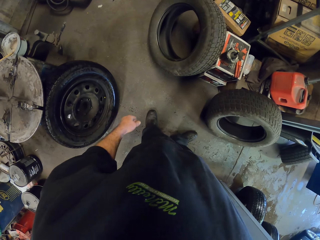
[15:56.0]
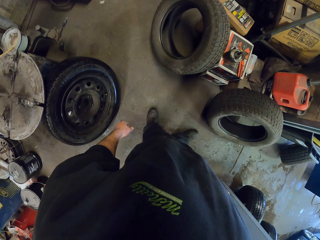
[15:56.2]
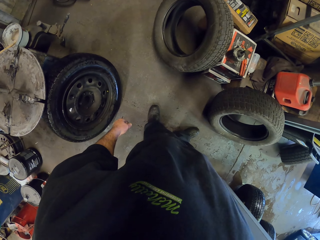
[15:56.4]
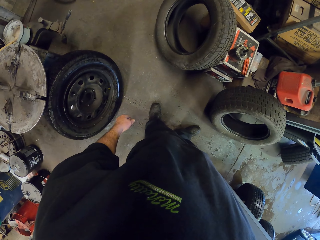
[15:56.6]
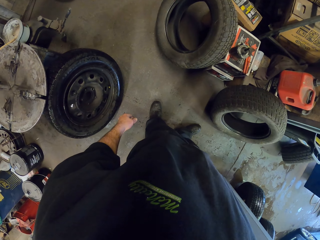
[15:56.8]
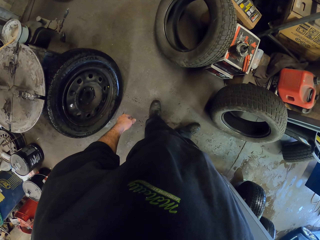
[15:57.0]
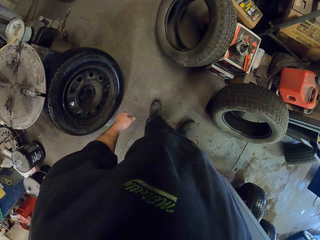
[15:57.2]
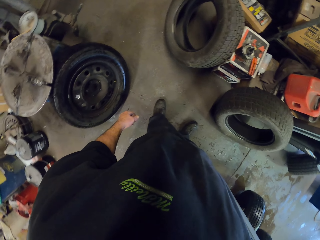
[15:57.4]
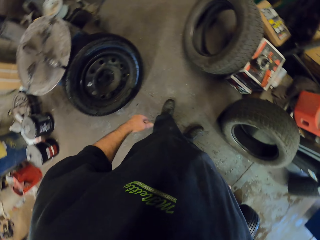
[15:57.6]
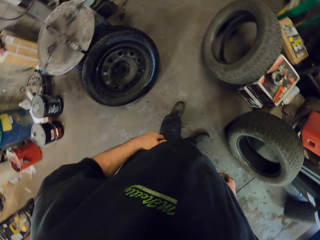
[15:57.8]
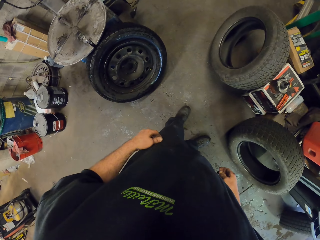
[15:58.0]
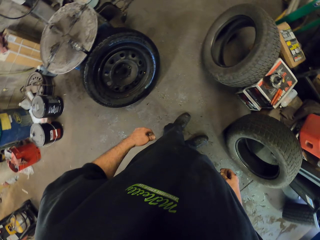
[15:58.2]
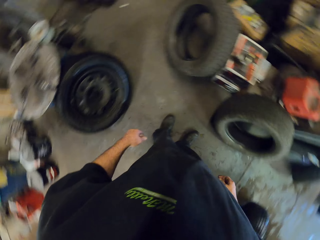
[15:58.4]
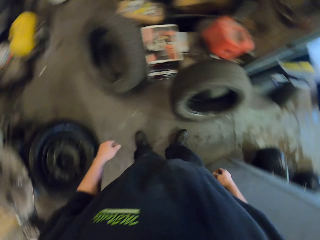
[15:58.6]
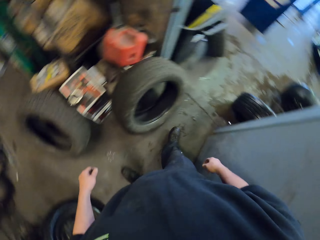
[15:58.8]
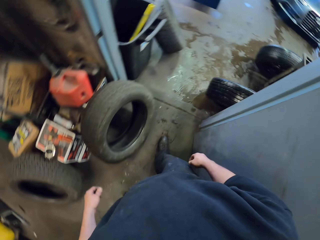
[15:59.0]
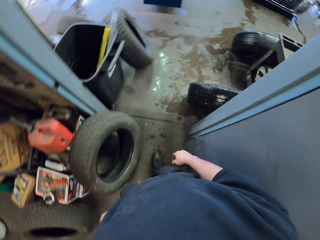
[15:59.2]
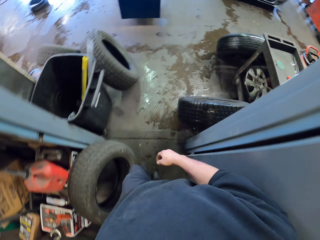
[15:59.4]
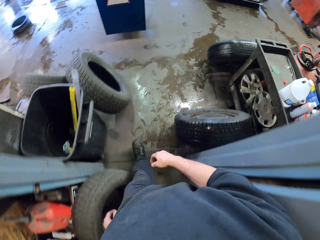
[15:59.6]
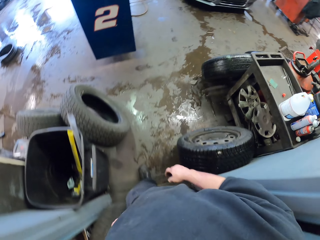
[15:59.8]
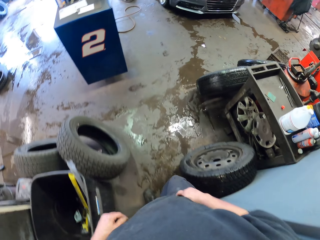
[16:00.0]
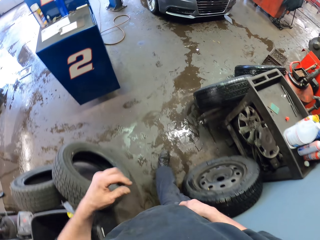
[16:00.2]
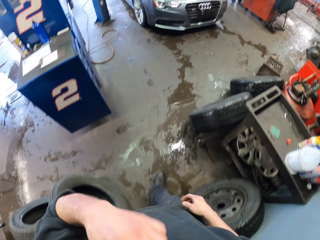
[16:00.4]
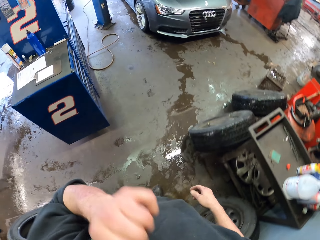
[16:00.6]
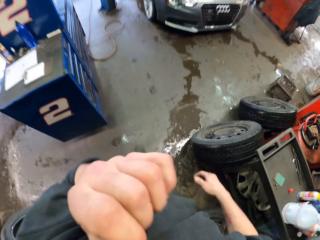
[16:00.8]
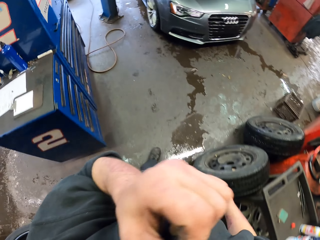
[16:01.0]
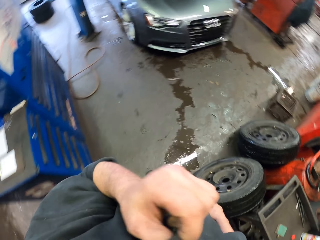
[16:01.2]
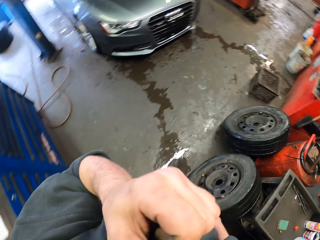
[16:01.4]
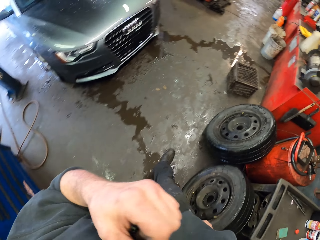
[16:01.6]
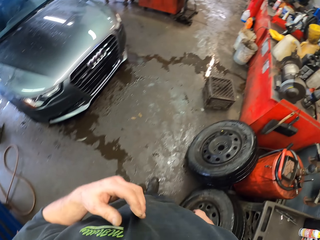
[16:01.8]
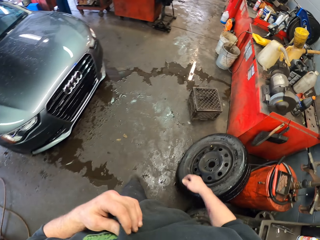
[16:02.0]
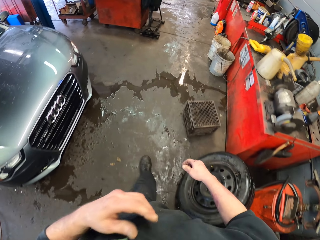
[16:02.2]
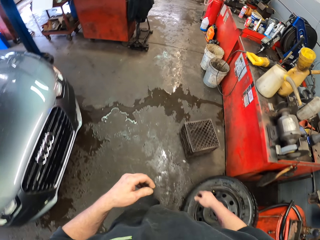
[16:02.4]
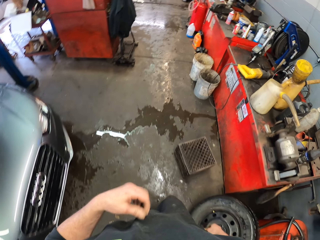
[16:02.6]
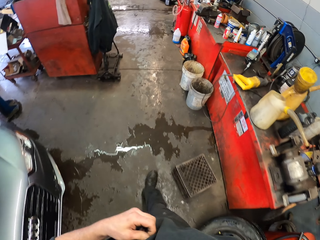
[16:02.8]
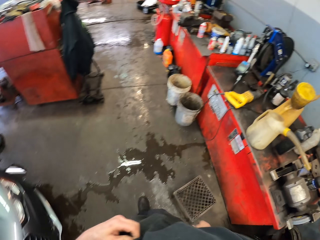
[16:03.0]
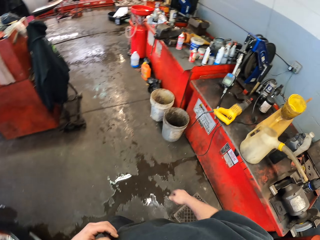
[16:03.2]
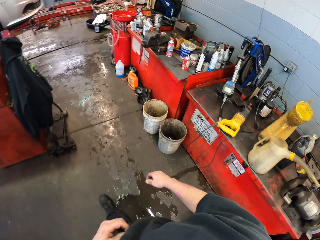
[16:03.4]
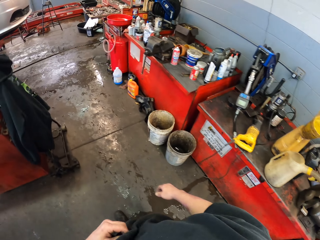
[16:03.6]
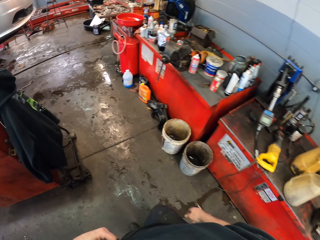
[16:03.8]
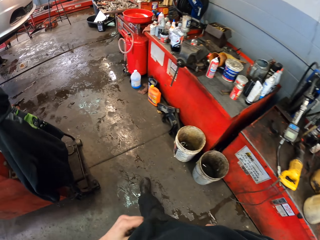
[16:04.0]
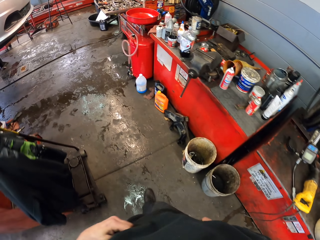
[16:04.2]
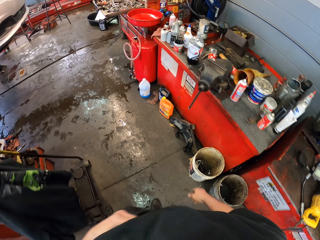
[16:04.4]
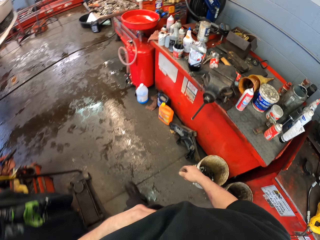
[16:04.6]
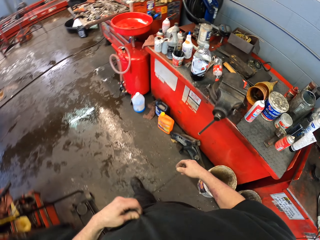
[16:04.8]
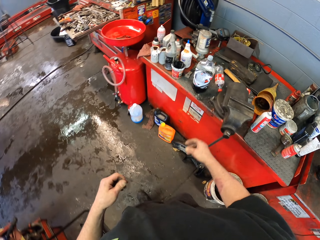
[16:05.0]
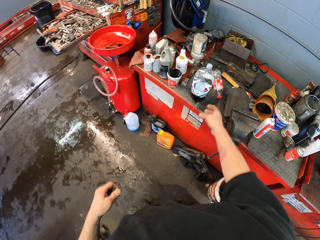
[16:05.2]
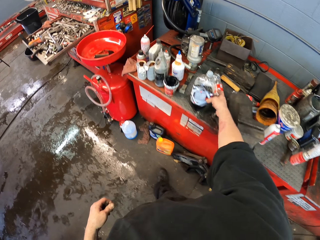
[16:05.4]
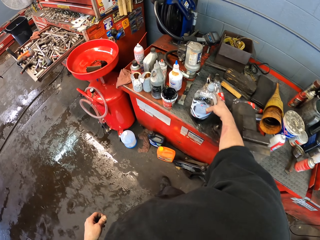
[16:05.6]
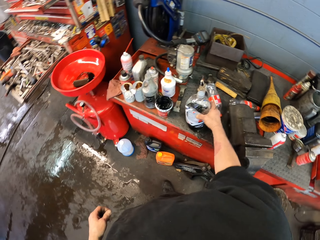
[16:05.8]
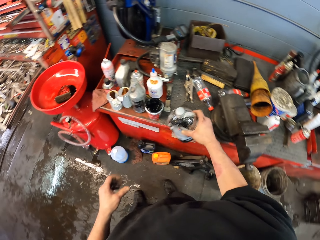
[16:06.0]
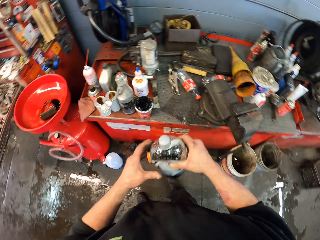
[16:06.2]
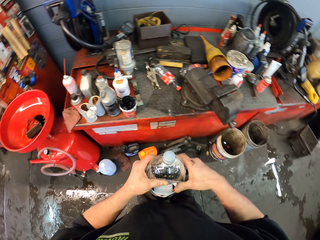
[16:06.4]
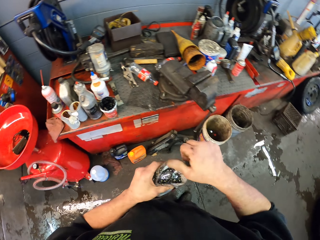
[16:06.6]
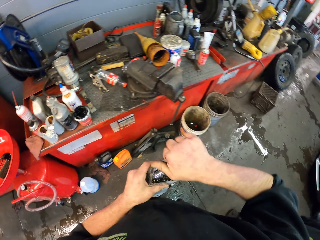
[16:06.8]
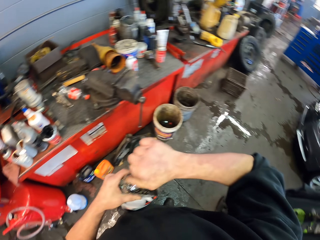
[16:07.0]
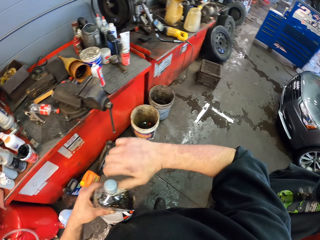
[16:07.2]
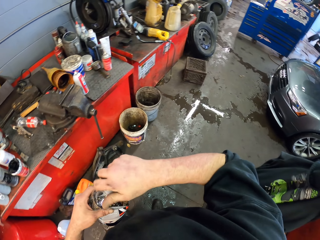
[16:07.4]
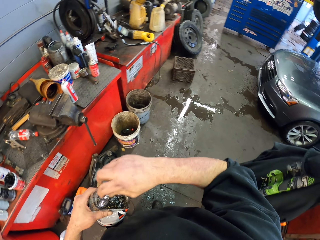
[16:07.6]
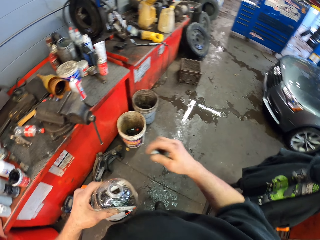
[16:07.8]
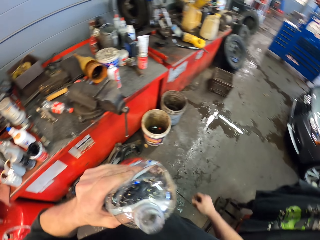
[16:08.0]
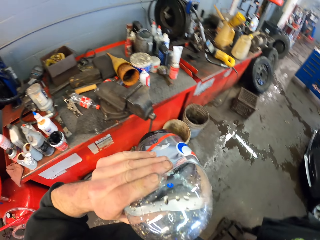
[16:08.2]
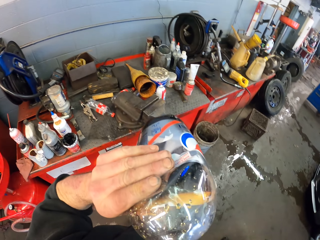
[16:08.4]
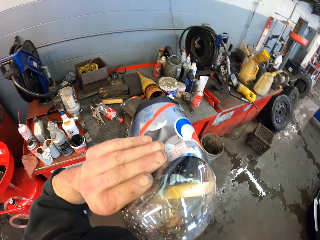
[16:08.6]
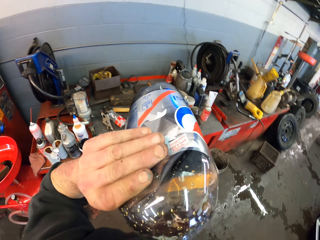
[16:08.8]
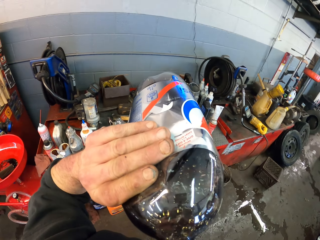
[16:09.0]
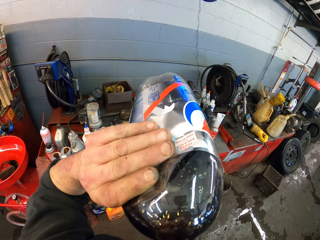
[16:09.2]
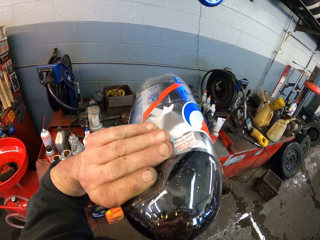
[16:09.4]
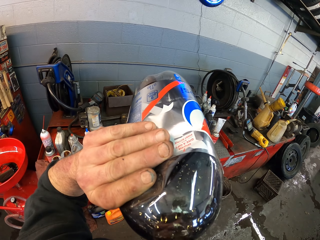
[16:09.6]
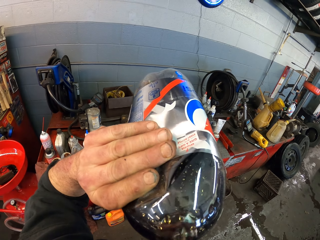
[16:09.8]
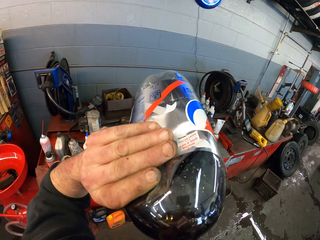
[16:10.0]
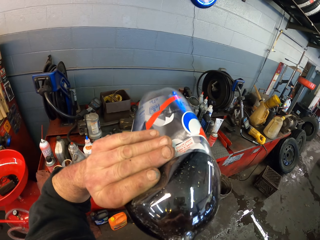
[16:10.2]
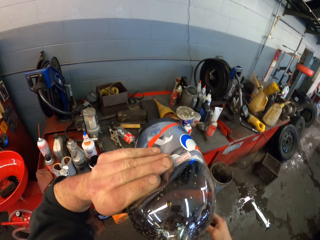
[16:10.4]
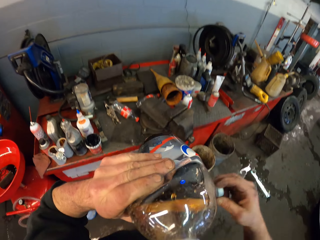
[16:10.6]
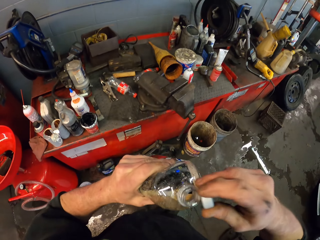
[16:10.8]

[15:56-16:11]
The camera wearer walks in the garage. He wipes his face with his shirt. He scratches the chest. He picks up a bottle of soda, opens the bottle of soda, and drinks his soda.

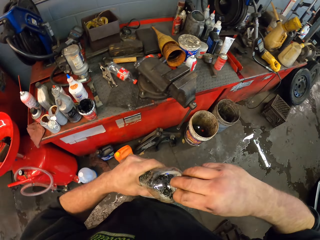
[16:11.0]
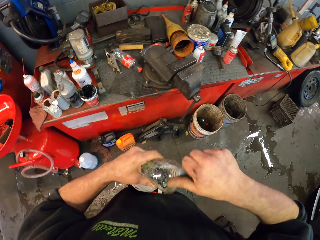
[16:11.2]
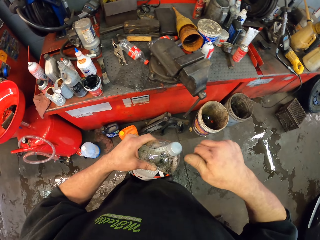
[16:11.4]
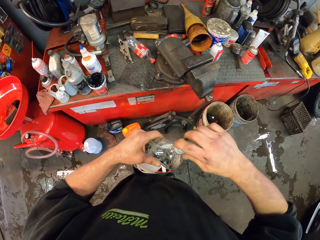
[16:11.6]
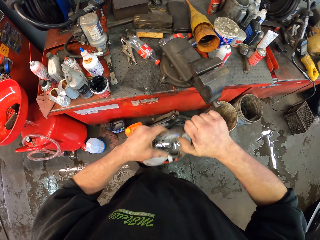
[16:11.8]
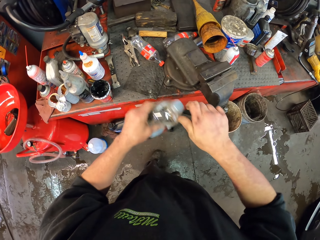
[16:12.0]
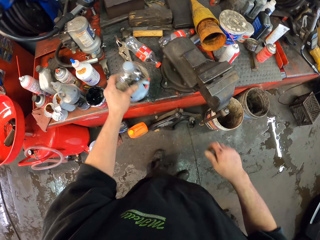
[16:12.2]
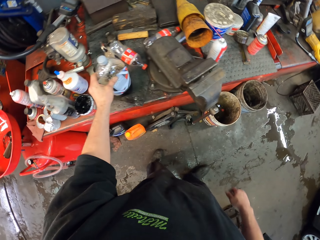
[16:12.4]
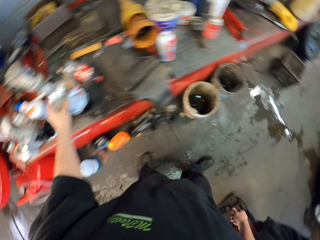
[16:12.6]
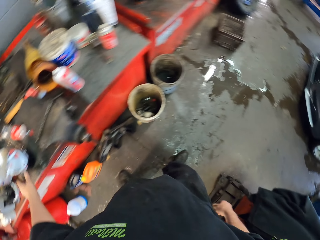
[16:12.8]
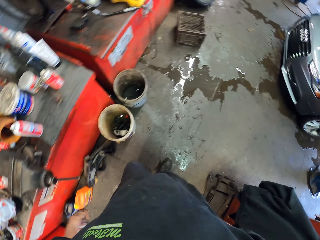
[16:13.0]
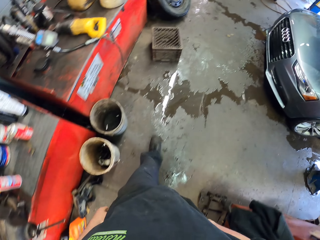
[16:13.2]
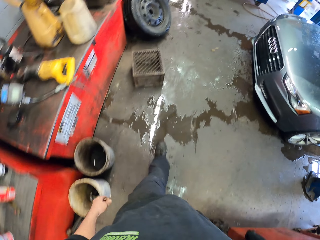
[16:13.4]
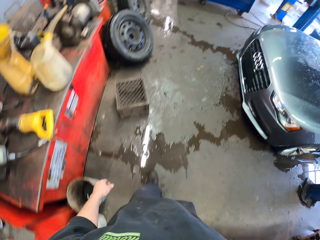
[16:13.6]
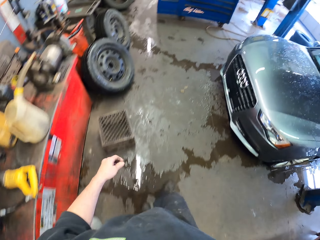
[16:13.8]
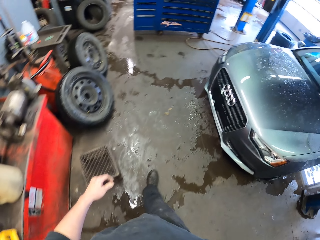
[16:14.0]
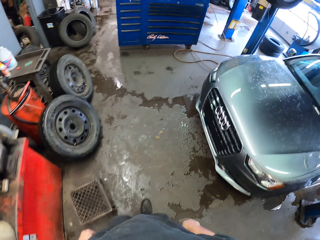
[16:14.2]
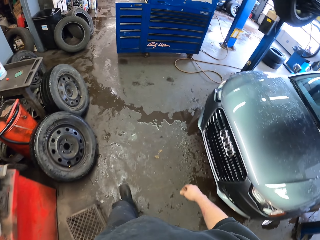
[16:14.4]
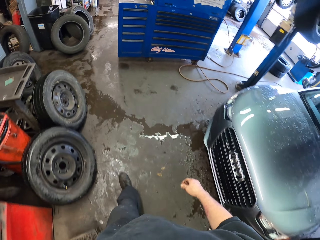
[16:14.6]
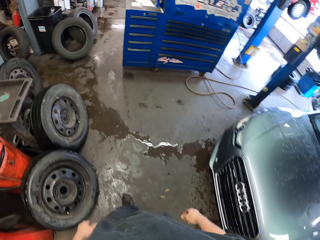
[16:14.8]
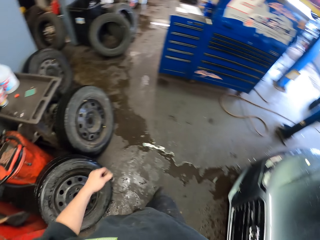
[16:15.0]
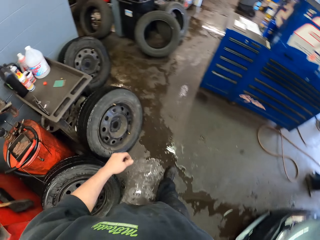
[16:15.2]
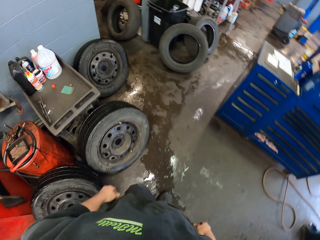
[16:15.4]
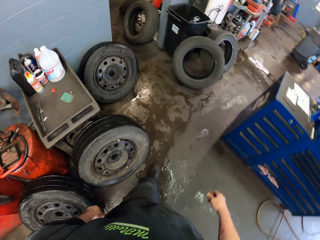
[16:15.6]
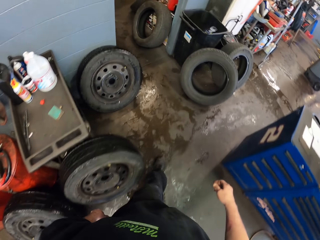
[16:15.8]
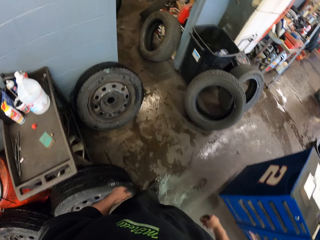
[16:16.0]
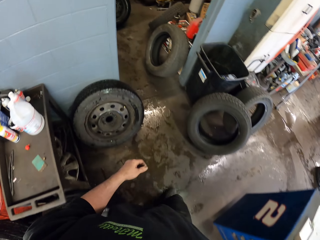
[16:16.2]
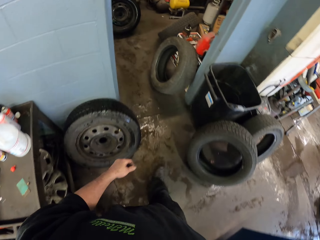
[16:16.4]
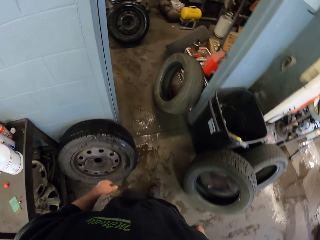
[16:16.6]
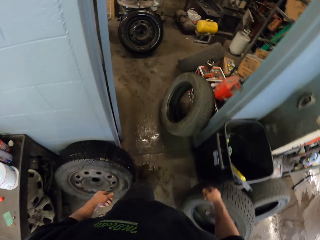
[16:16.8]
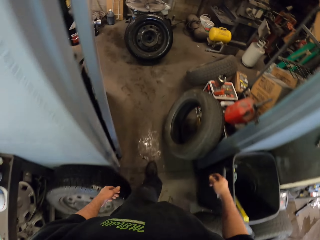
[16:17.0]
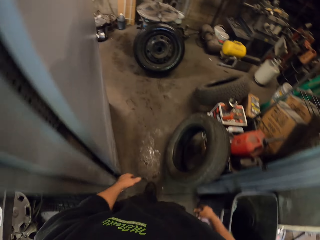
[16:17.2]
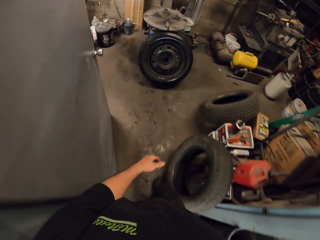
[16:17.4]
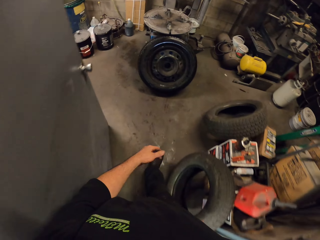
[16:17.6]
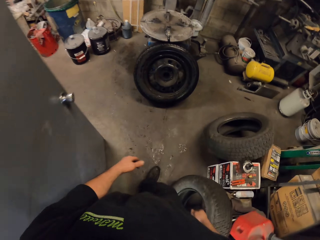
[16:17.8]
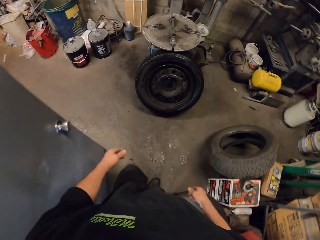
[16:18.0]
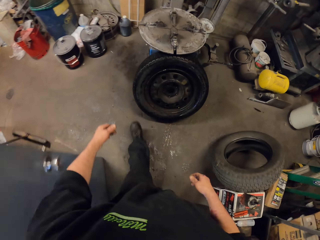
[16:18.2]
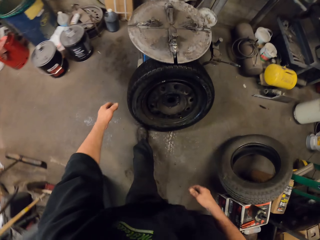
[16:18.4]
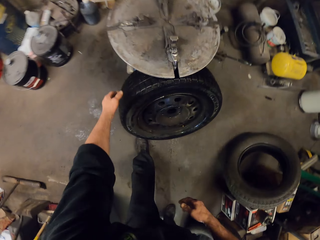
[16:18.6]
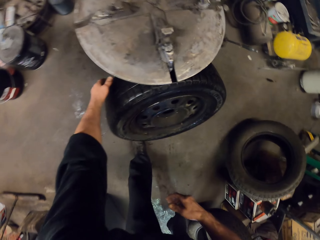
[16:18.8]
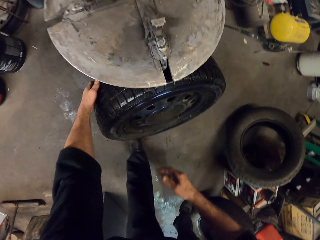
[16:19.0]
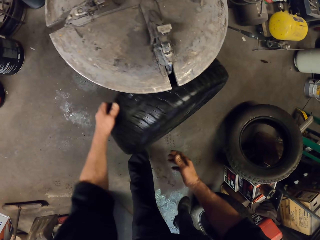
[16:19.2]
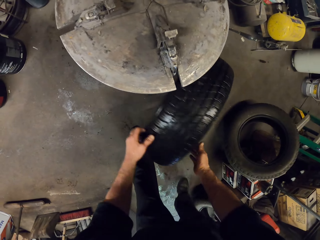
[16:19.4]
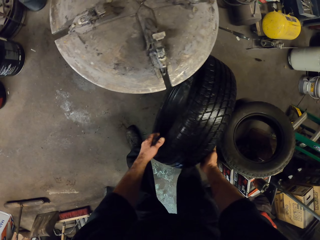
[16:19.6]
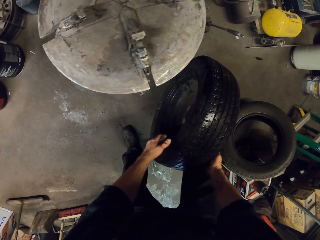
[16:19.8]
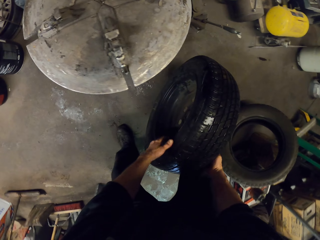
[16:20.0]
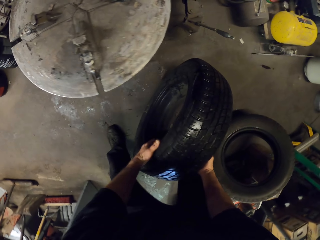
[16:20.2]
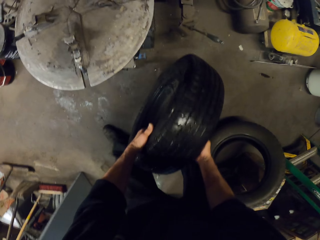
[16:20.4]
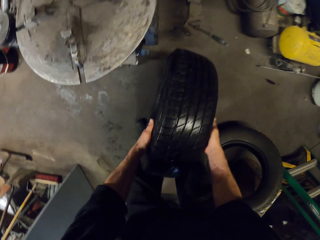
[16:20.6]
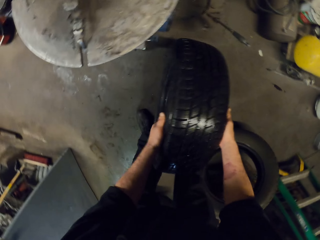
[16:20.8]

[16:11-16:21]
The camera wearer closes a bottle of soda. They put the bottle of soda on the table. They walk in the garage. They pick up a wheel on the ground.
